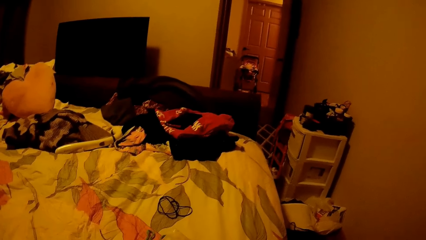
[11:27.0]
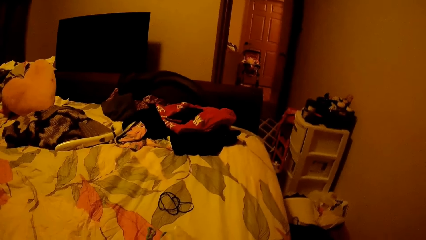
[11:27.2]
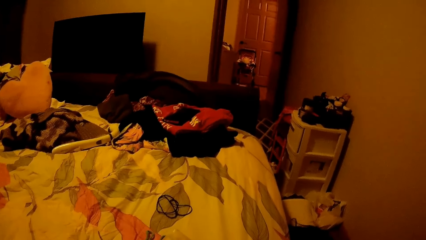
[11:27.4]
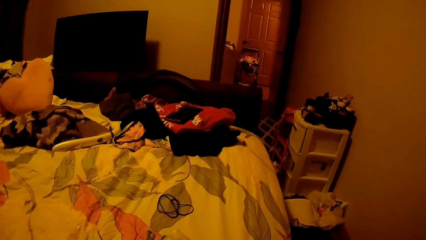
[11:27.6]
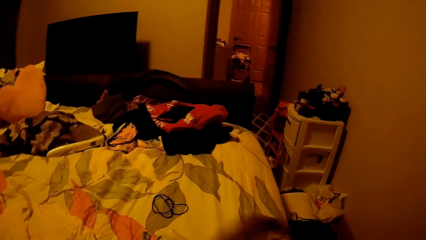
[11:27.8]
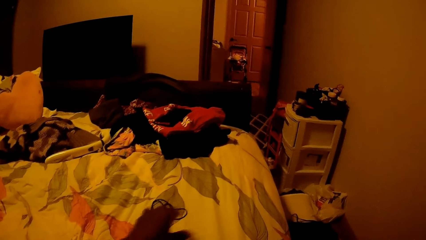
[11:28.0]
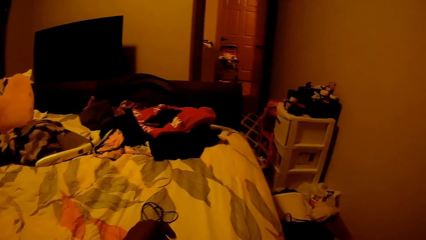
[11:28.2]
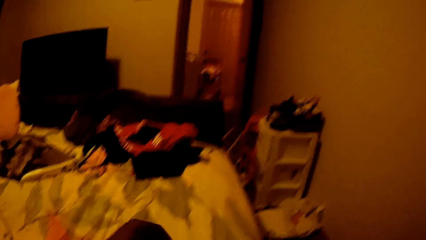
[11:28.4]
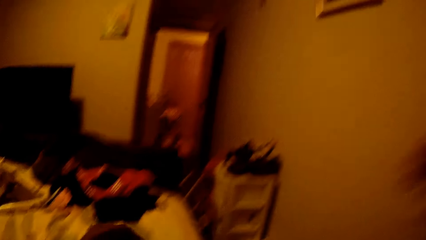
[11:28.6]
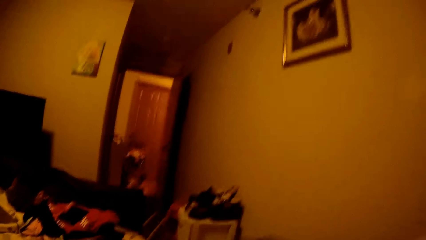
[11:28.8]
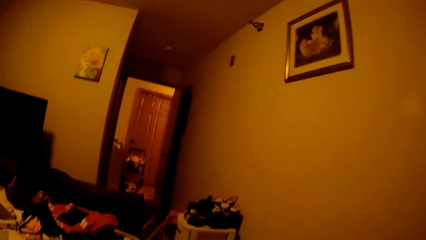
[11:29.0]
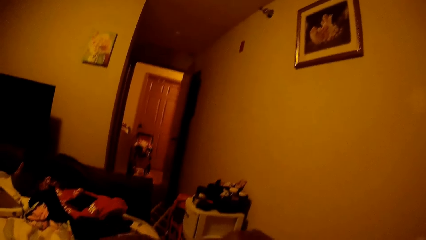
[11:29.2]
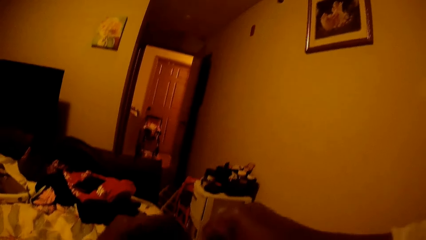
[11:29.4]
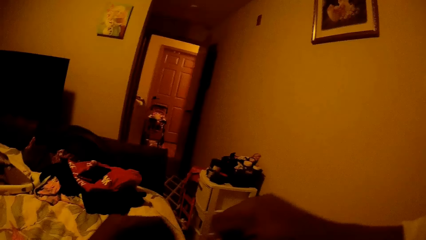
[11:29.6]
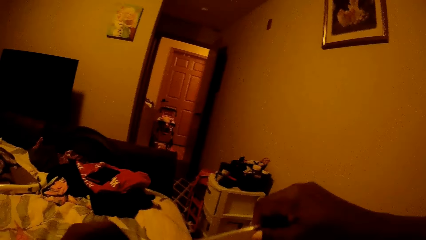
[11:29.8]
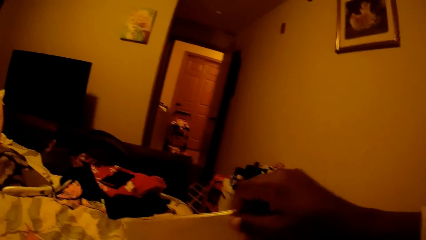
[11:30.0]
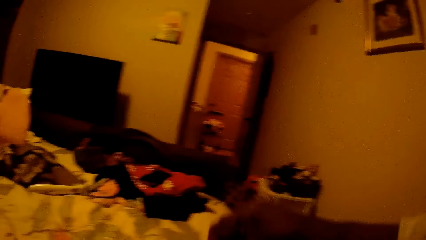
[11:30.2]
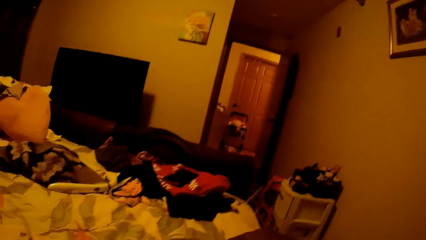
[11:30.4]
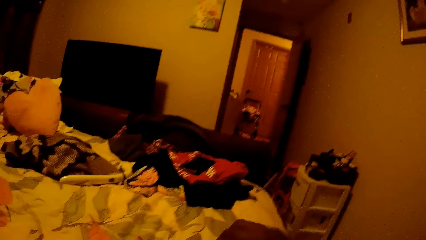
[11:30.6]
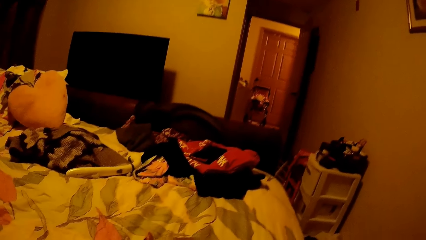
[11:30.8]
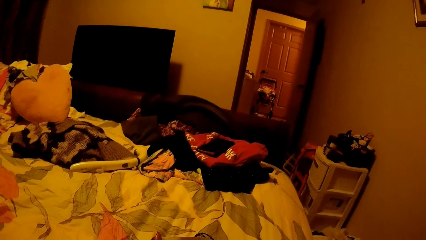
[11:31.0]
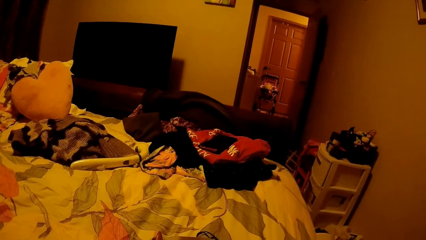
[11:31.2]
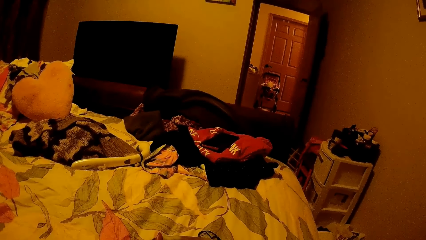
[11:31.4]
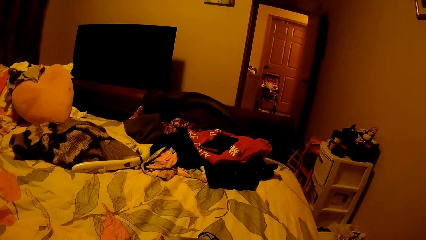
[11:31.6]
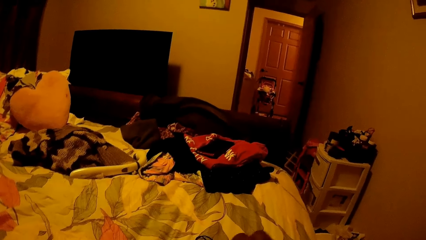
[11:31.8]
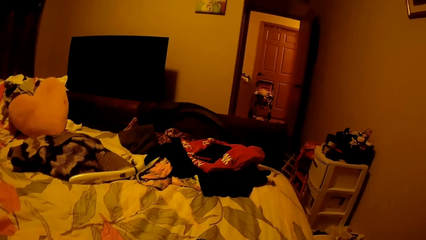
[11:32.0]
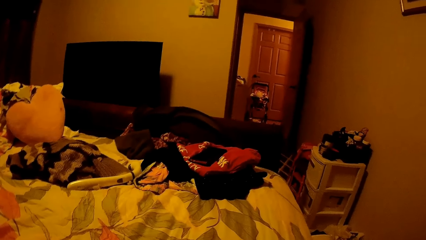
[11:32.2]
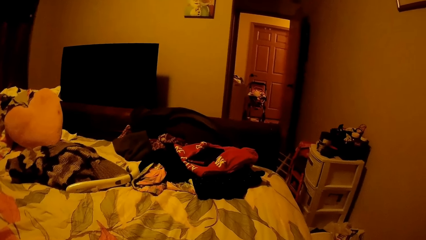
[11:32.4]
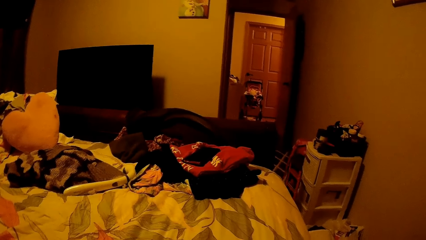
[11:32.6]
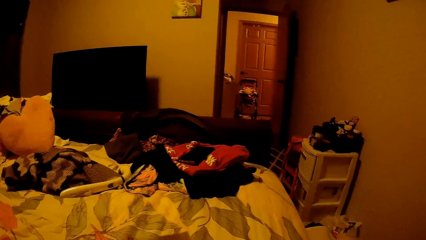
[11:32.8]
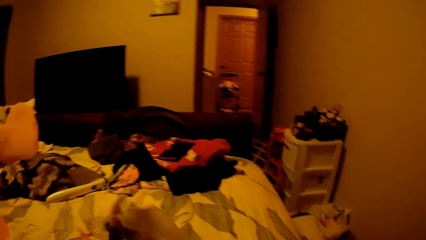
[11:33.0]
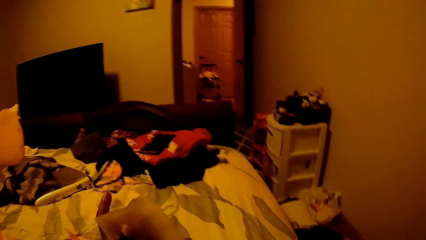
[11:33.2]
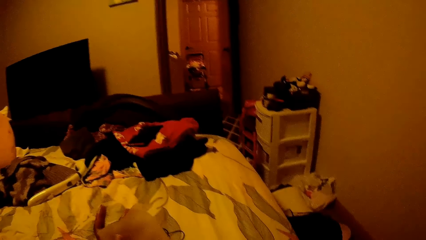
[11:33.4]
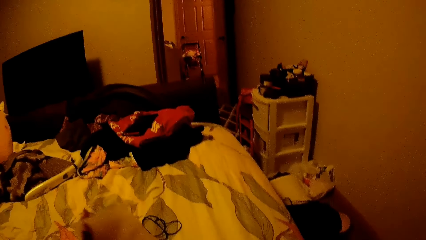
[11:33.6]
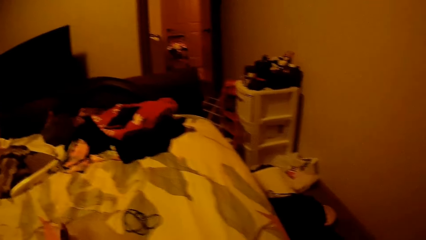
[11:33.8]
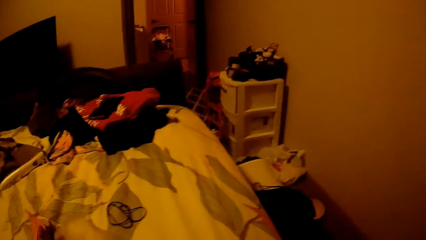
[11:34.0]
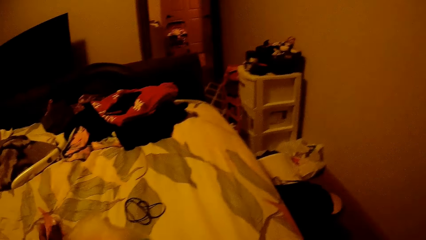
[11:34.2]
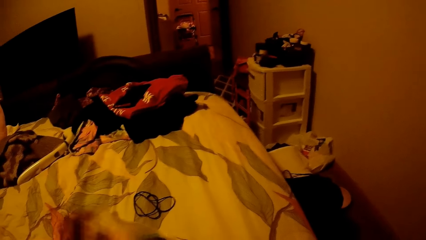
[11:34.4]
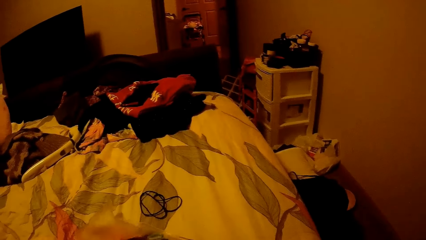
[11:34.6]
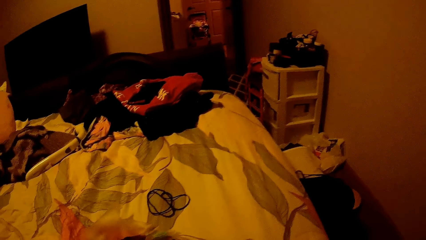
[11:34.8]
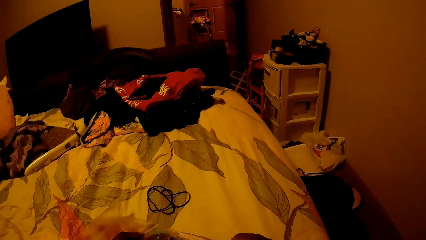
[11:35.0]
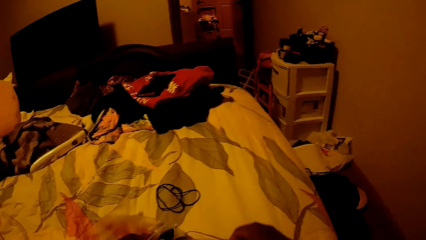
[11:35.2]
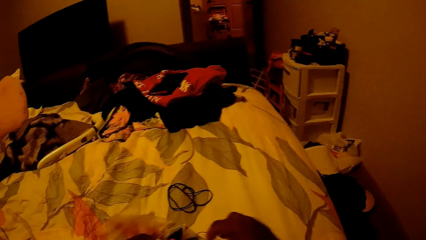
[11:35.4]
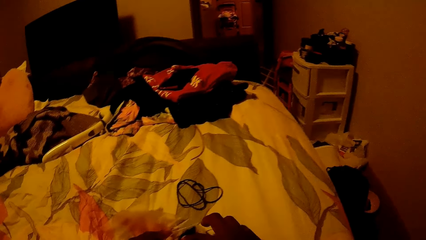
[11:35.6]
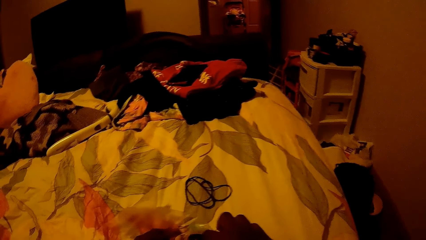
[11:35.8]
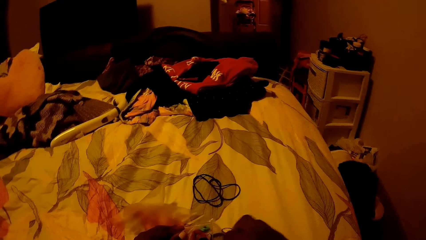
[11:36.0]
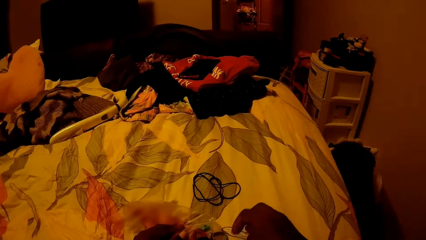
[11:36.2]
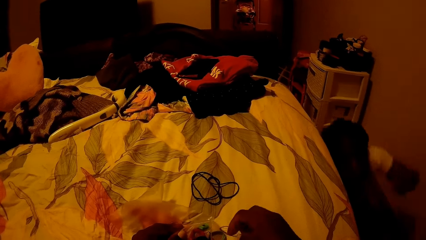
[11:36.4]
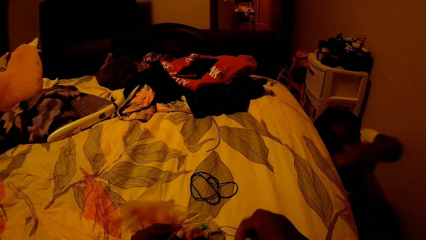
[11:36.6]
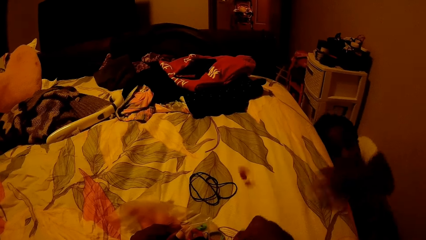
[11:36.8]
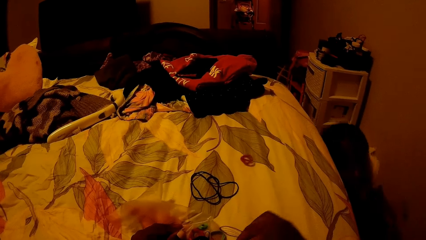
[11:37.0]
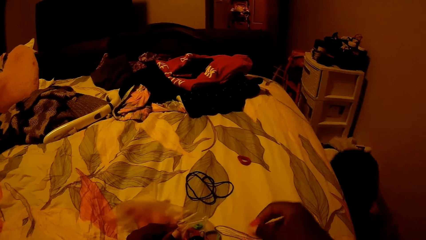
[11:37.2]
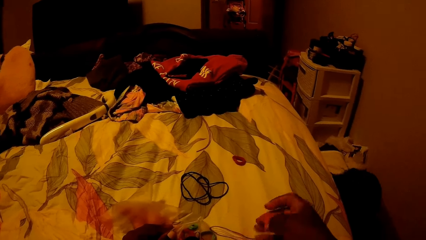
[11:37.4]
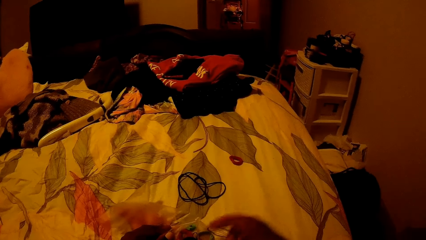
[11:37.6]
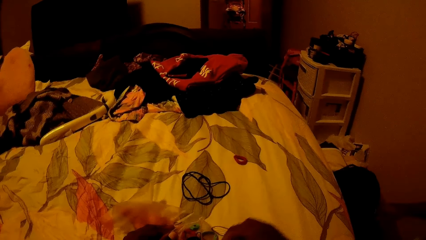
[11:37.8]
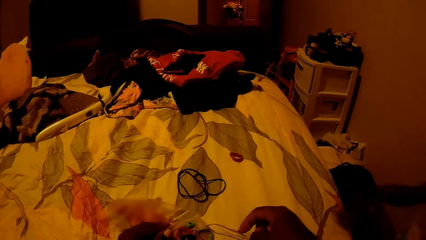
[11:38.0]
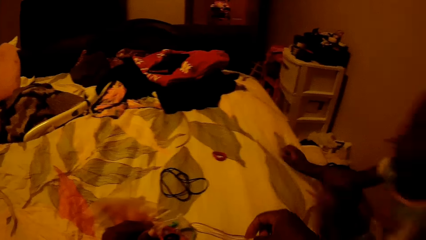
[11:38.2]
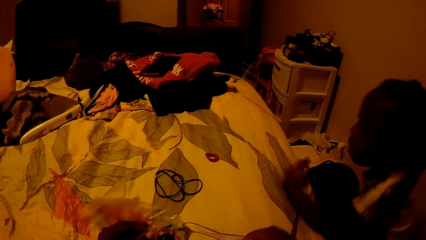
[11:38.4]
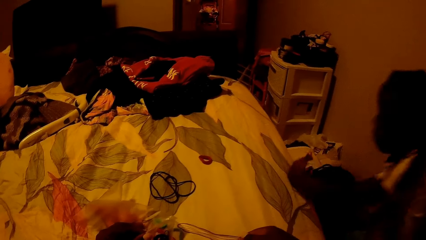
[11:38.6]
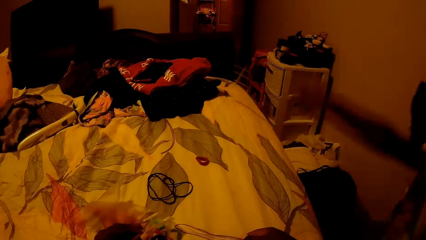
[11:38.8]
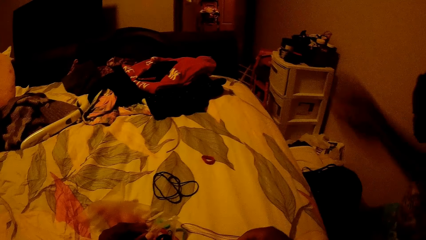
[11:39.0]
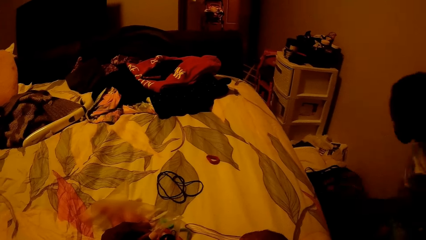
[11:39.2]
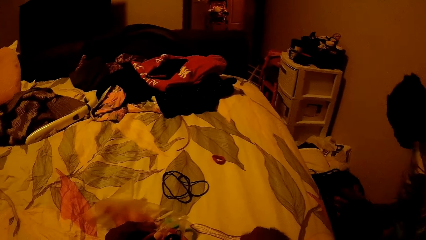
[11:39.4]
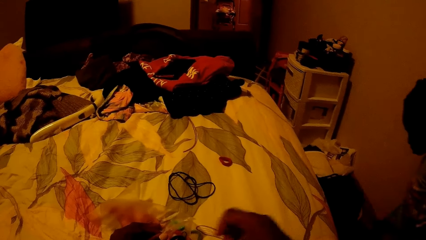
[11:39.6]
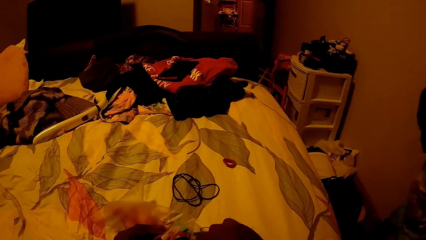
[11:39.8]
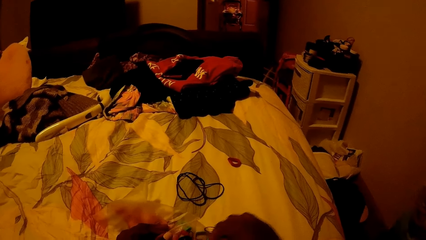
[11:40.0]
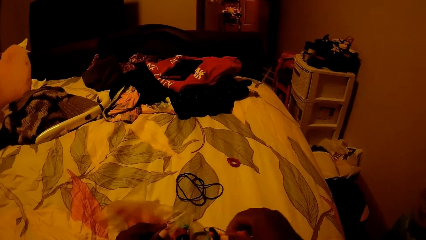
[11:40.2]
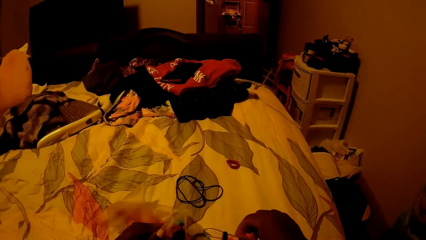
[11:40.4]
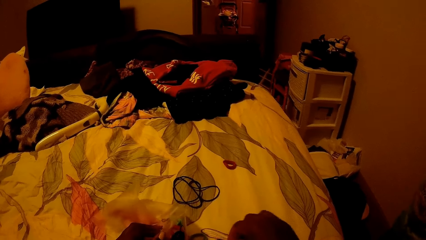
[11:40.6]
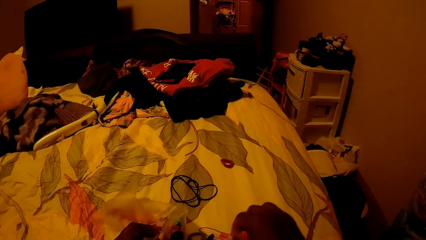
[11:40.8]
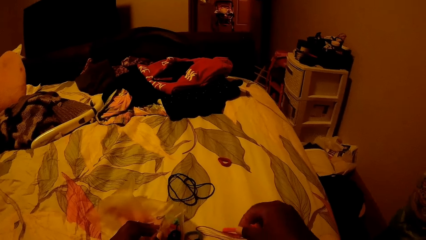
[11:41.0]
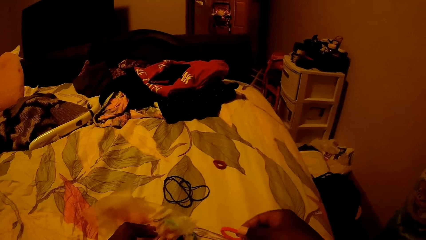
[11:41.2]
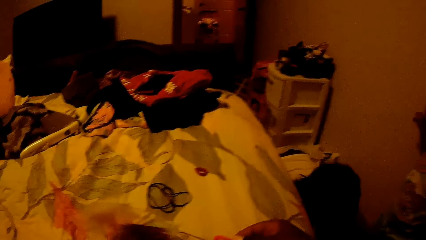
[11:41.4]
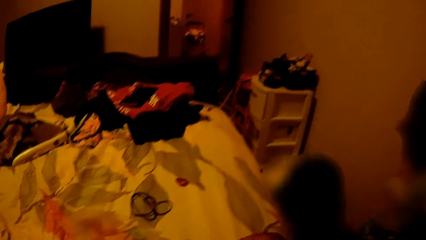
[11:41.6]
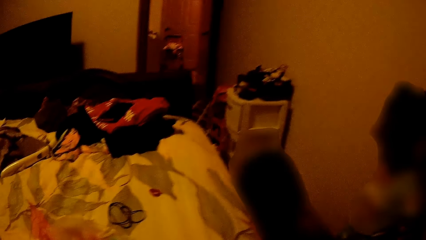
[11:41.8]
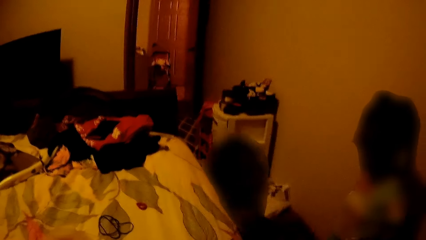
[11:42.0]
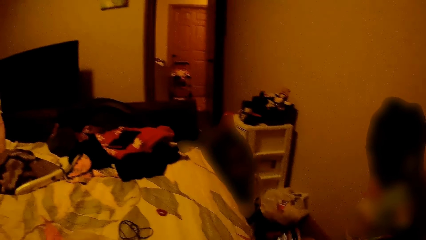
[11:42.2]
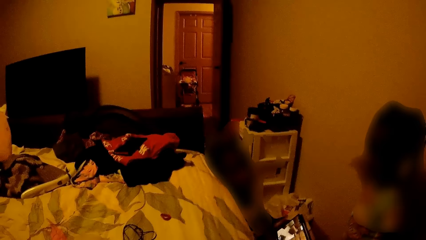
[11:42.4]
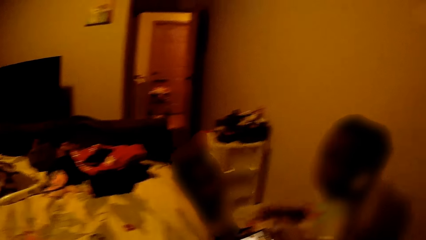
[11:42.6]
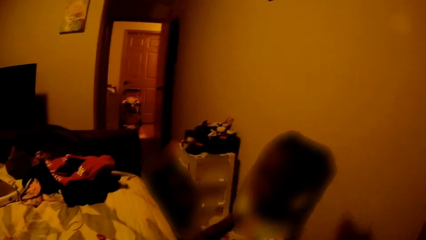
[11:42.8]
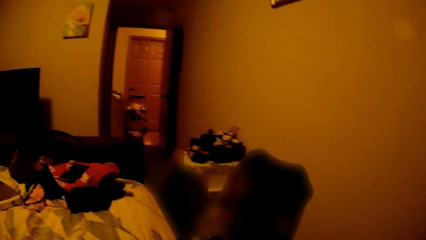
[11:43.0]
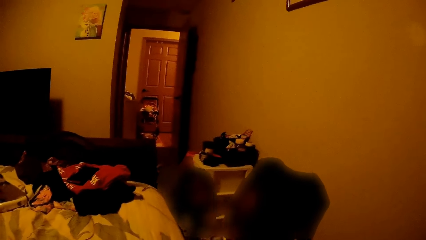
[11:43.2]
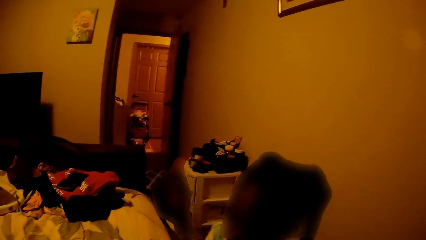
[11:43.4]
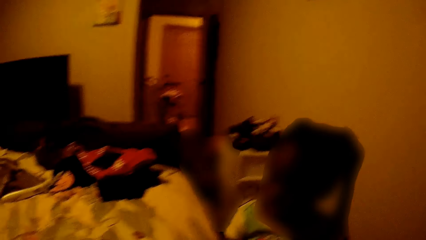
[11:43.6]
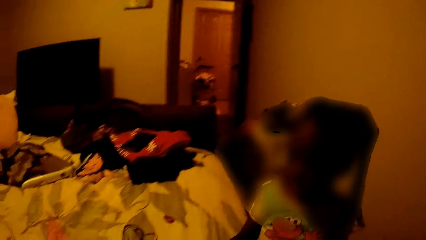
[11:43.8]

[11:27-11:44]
The camera wearer picks the pack of hair bands with her left hand. She opens the pack of hair bands with both hands. She holds a hair band. She pours the hair bands in the pack on the bed with her left hand. She places the pack of hair bands on the bed with her left hand. The child throws a head band on the bed. The camera wearer picks a hair band from the bed with her right hand. She sorts the hair bands.
